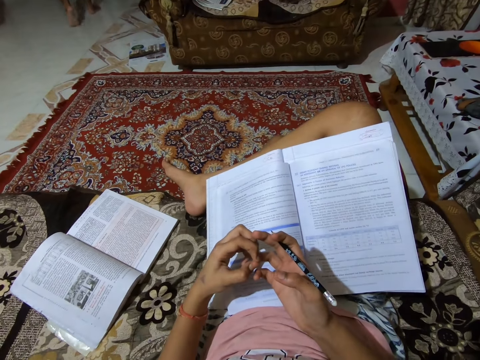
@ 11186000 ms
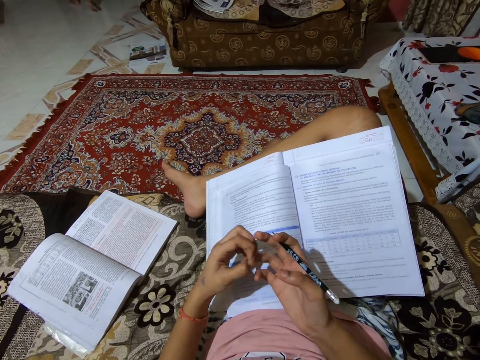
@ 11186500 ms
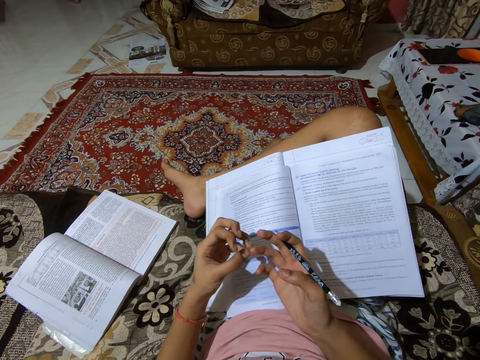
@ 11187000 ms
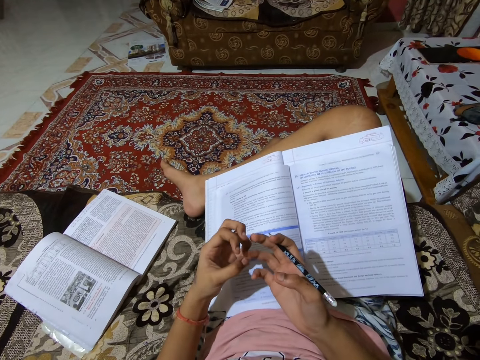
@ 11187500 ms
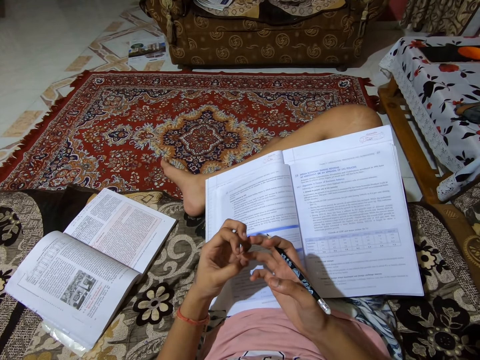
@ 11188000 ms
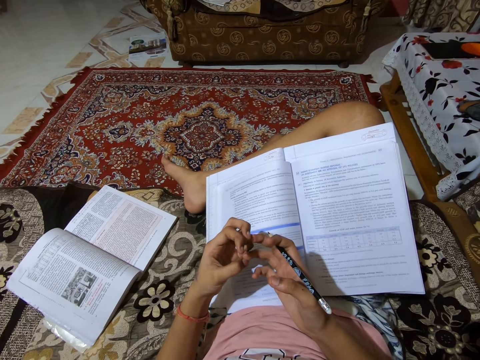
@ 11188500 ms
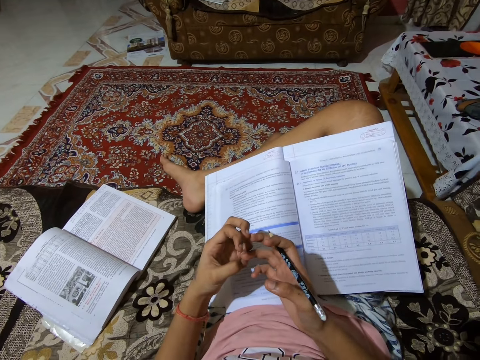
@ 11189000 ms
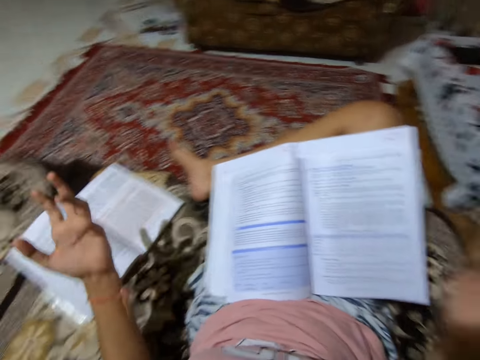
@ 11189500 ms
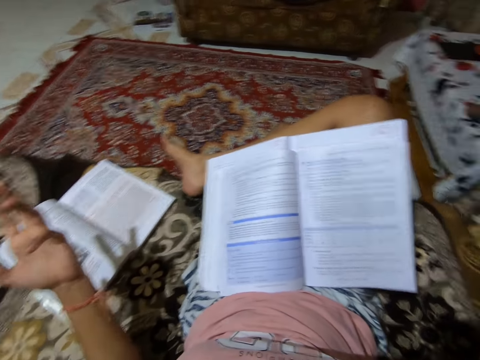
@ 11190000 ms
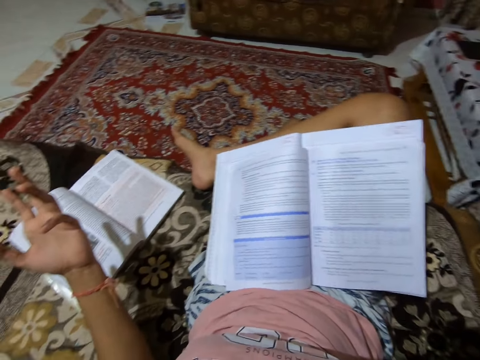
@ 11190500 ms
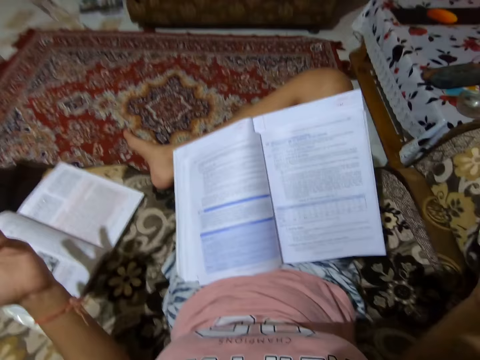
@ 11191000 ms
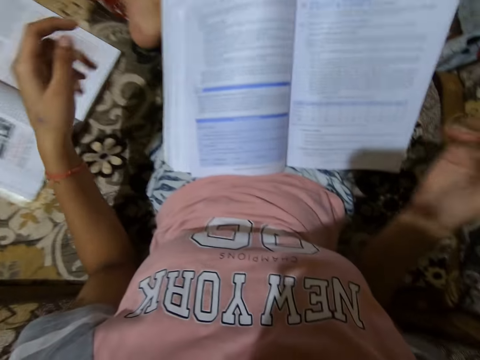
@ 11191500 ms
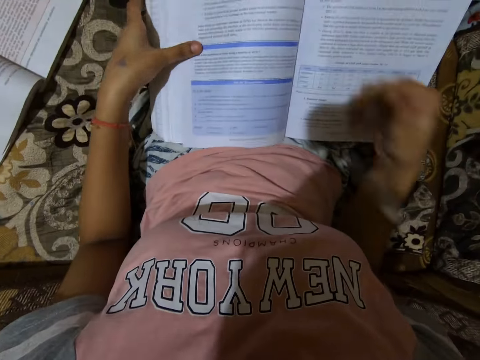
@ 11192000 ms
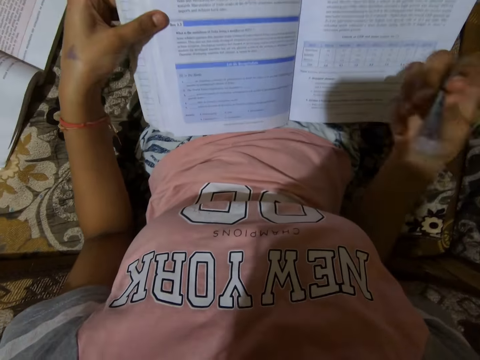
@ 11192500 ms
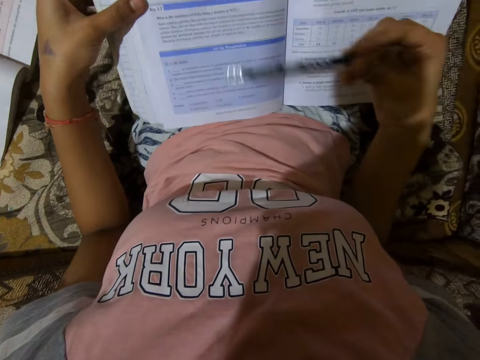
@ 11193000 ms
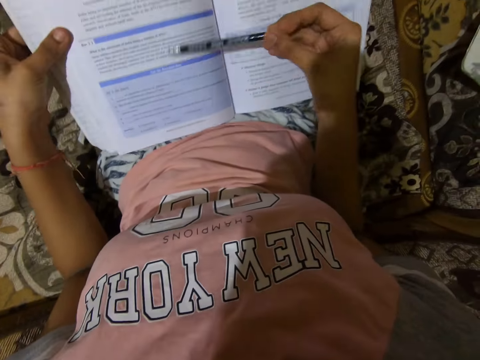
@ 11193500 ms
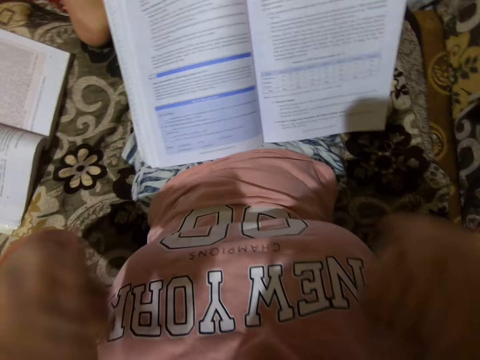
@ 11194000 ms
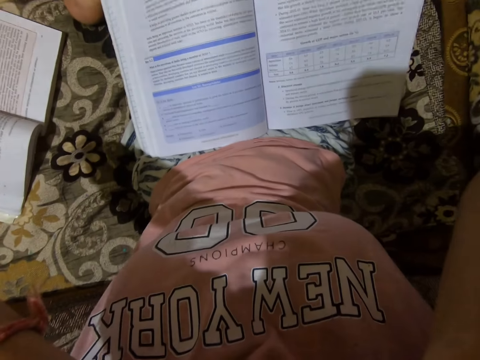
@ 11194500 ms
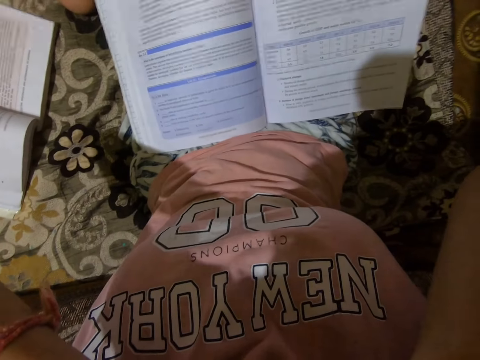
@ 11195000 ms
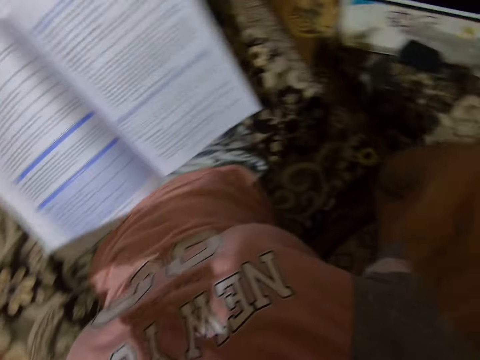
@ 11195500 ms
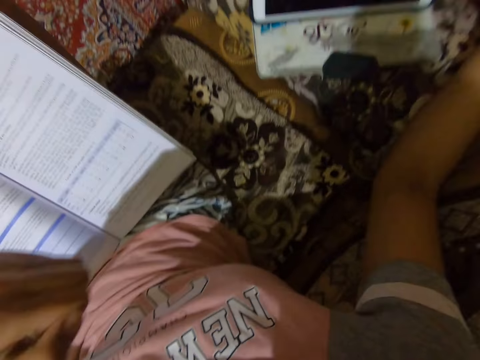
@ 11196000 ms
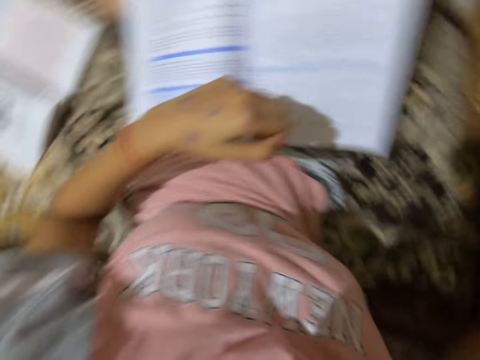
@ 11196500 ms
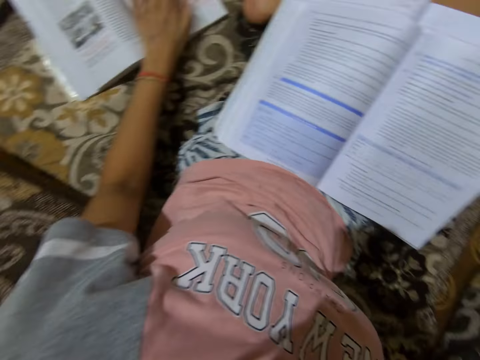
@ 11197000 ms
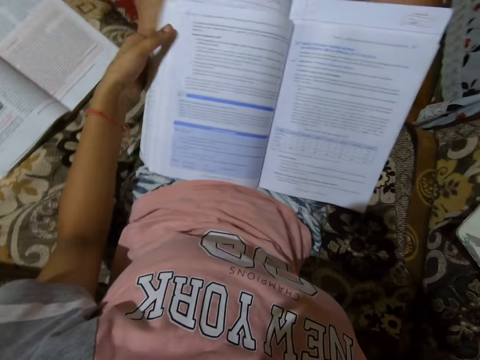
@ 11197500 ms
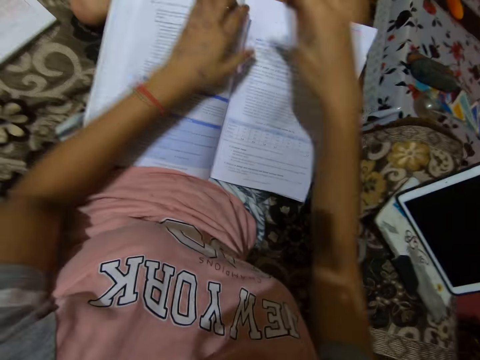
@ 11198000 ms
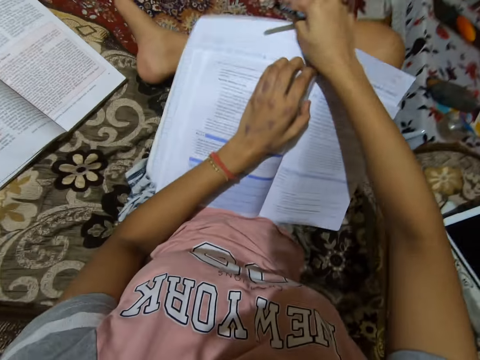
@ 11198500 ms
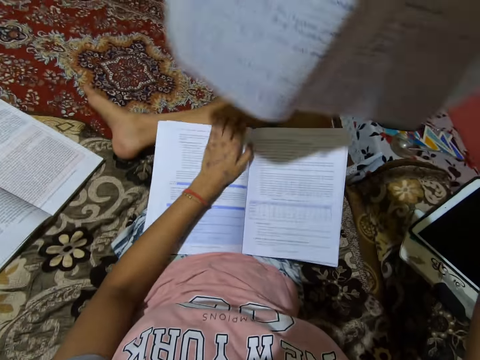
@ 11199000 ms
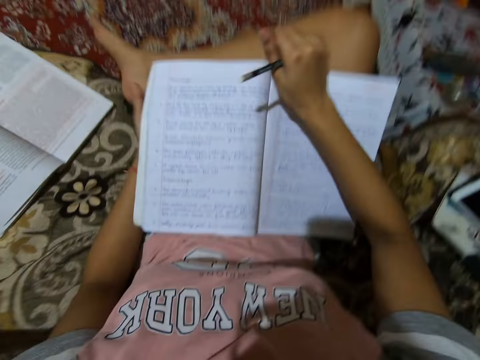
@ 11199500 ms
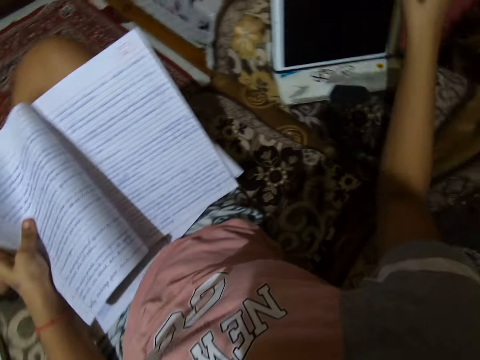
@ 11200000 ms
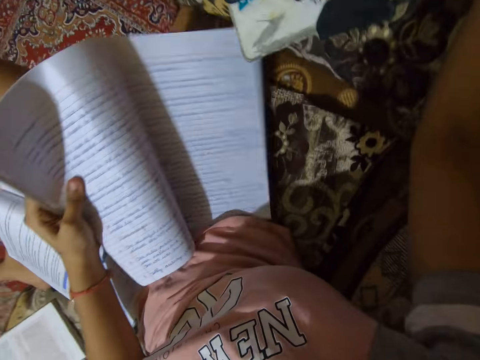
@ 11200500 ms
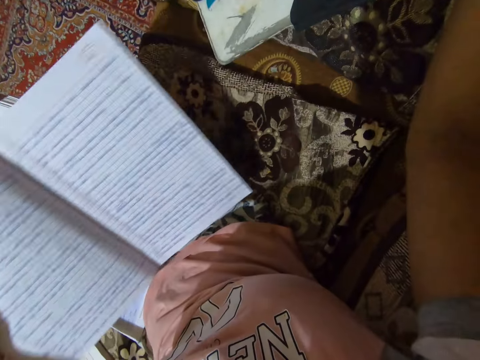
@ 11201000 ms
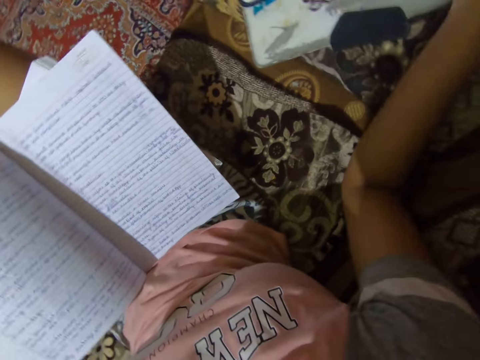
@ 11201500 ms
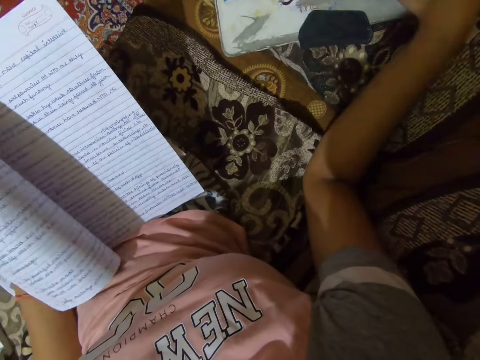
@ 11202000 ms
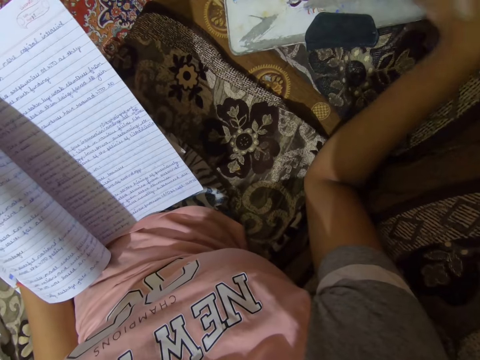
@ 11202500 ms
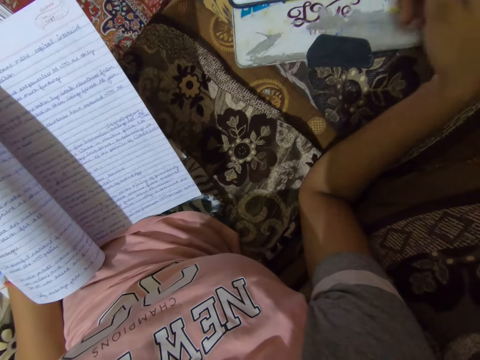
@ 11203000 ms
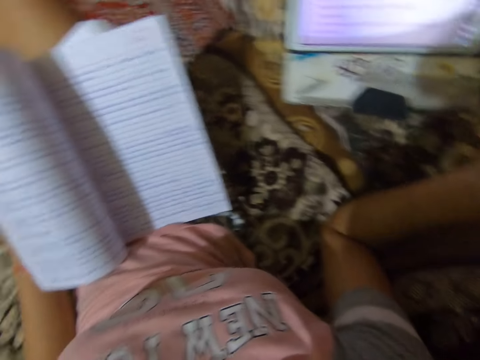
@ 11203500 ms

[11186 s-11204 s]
The camera wearer moves his hands. They hold a book with the left hand. They hit a text book with a pen. They raise her hands up. They touch the face with both hands. They tap the text book on the couch with his left hand. They hold the text book. They put an exercise book on top of the text book. They tap a tablet screen.

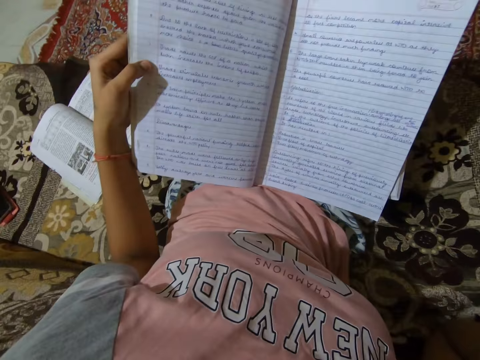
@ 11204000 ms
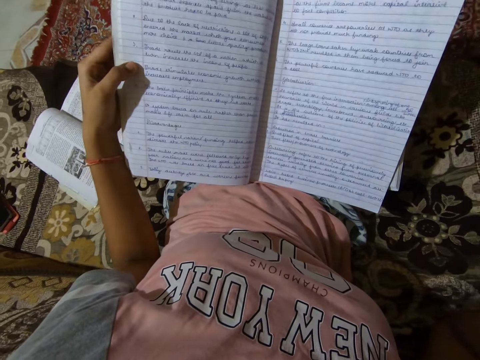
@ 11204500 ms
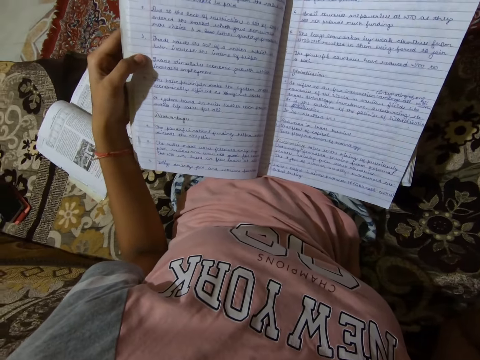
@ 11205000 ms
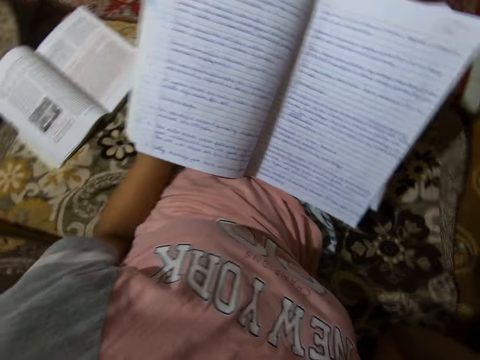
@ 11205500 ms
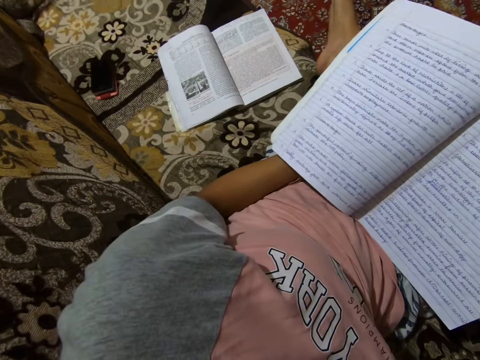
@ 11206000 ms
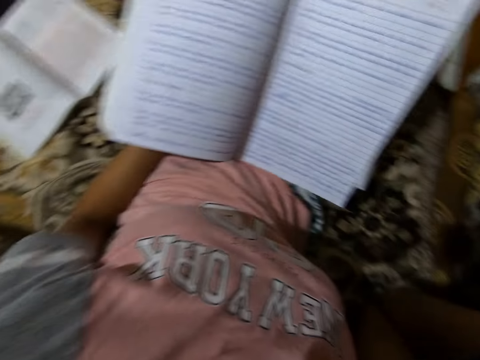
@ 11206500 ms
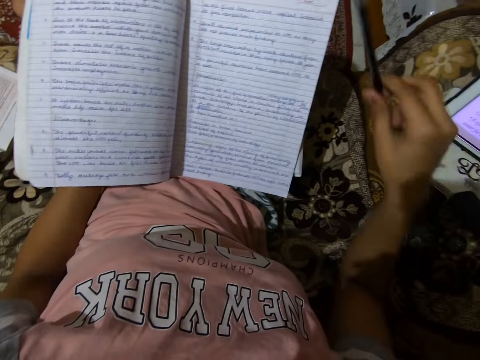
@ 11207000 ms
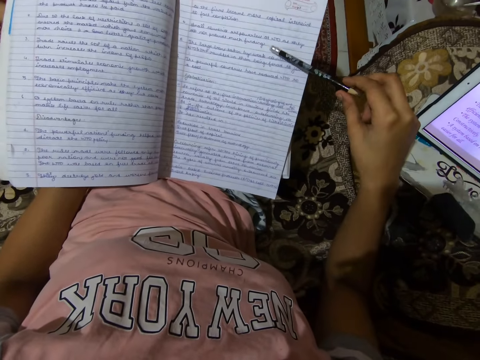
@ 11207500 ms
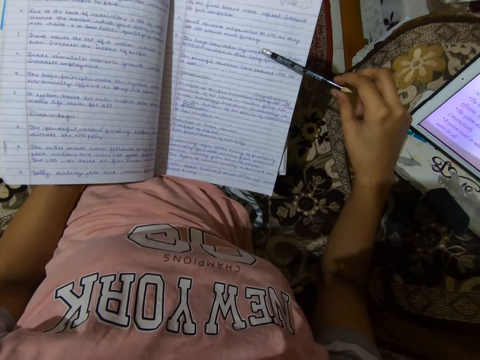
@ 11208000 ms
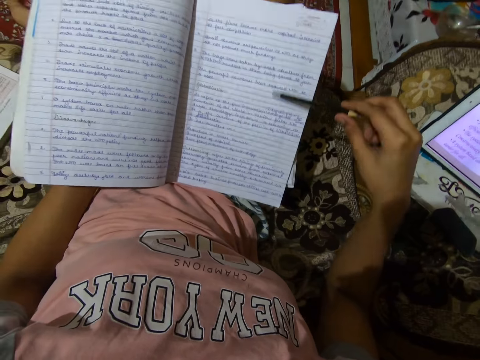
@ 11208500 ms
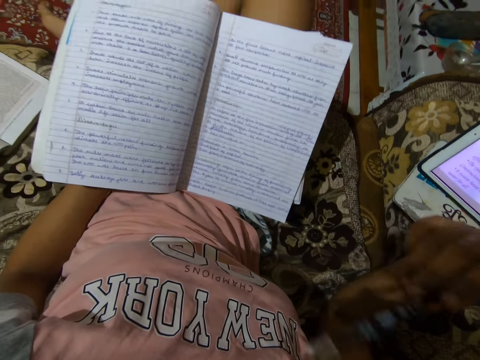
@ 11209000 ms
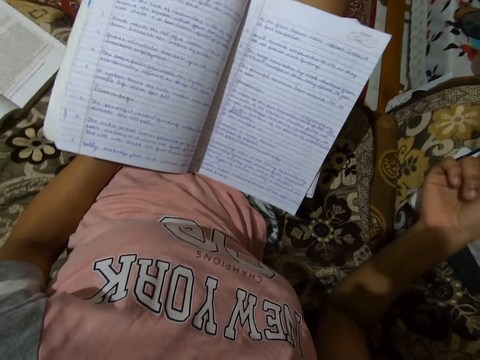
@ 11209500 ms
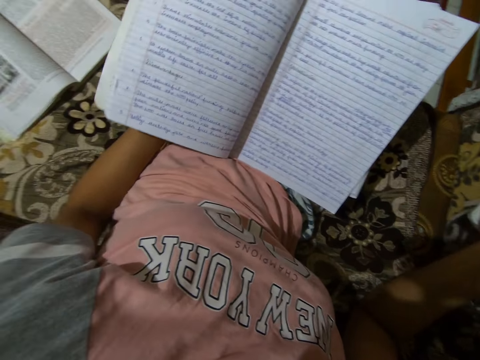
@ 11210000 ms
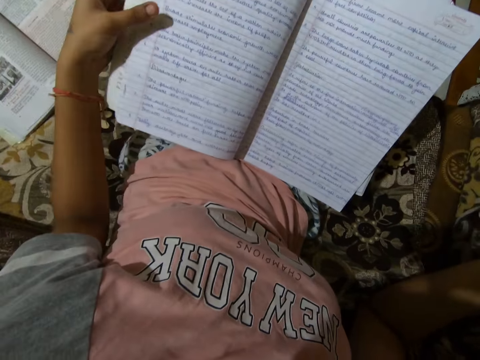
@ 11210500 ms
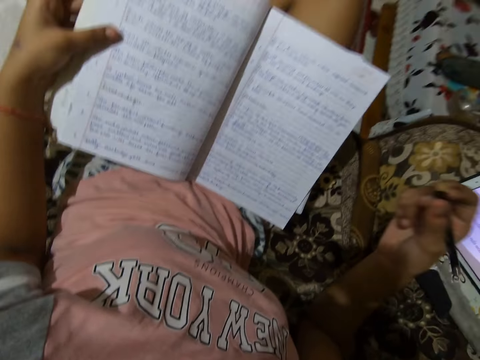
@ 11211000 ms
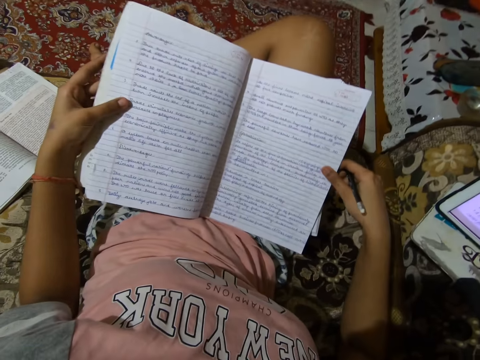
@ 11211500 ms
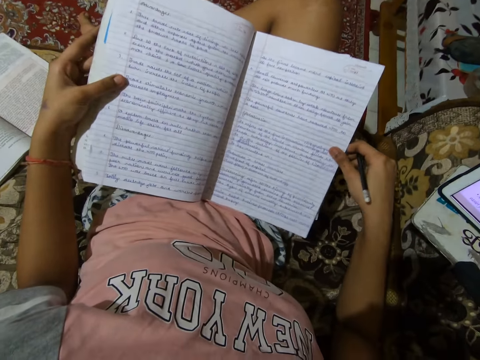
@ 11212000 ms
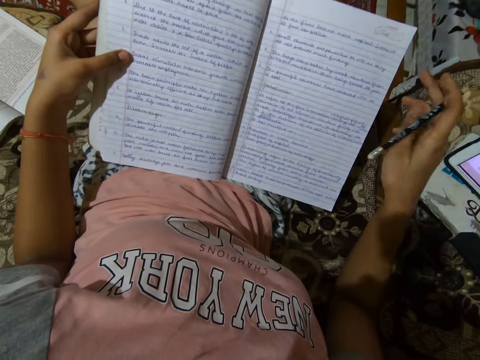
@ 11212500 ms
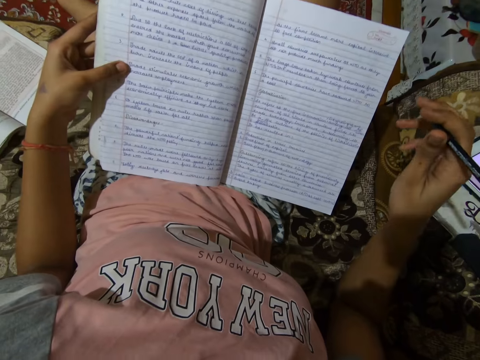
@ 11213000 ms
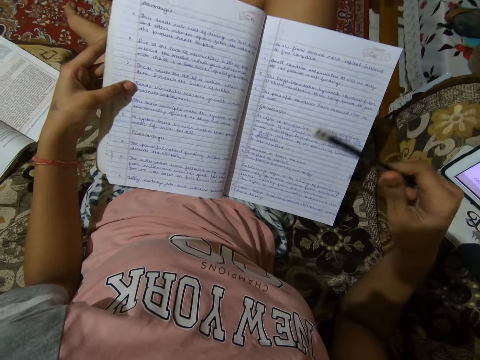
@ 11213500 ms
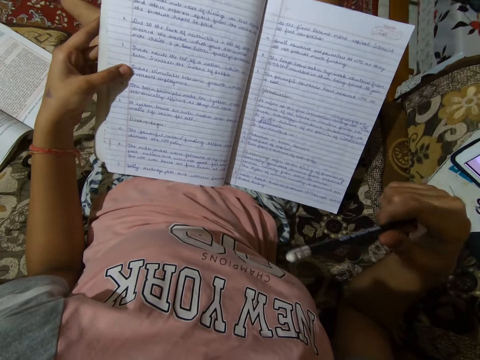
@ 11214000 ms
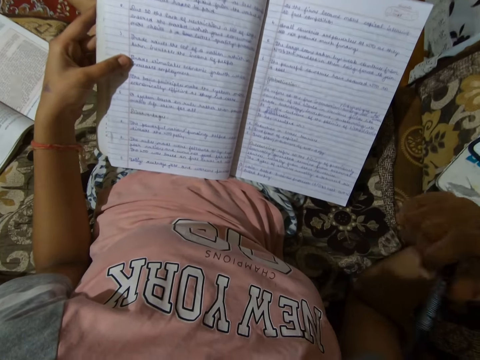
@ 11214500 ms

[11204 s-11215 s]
The camera wearer moves her hand. She reads an exercise book.
